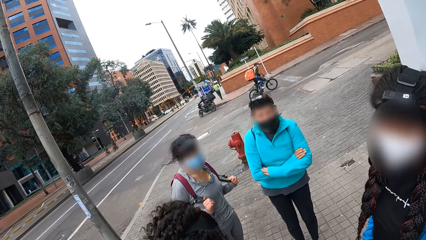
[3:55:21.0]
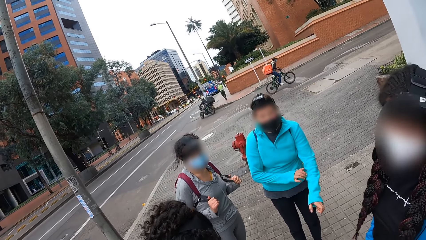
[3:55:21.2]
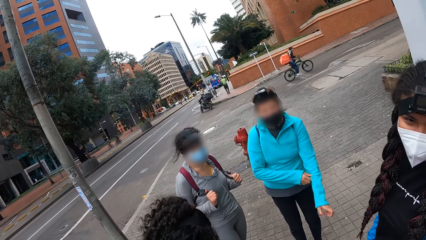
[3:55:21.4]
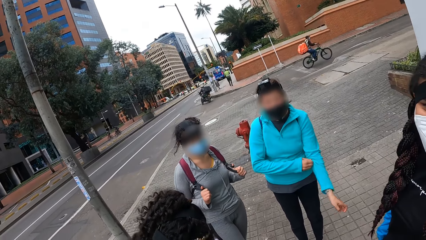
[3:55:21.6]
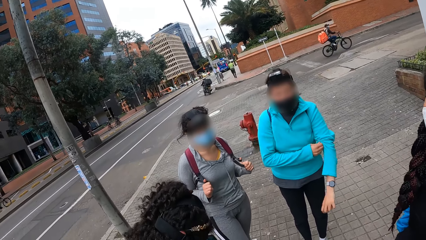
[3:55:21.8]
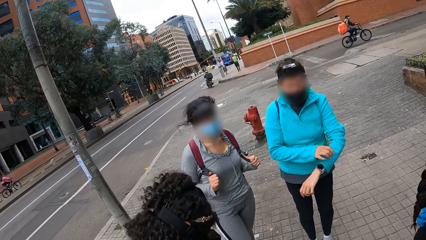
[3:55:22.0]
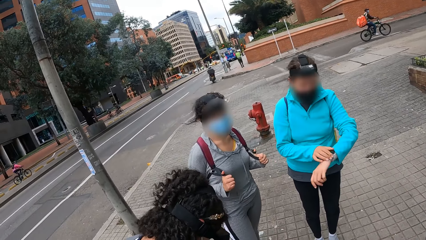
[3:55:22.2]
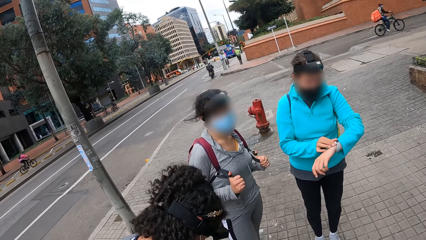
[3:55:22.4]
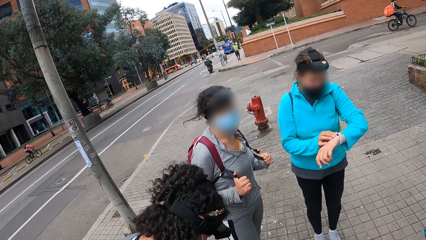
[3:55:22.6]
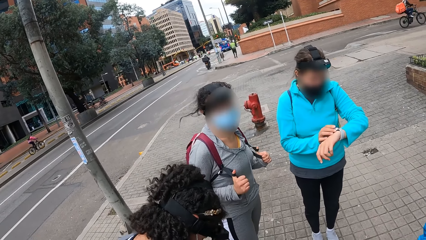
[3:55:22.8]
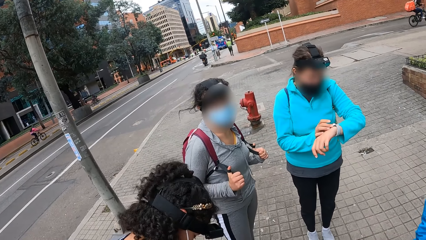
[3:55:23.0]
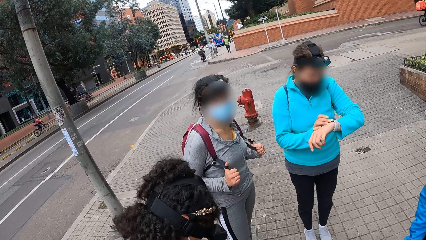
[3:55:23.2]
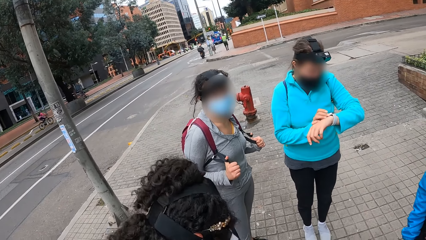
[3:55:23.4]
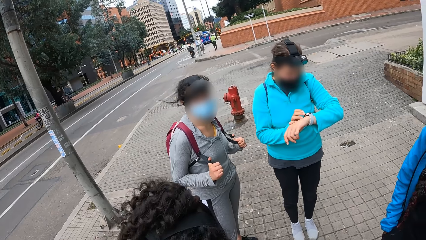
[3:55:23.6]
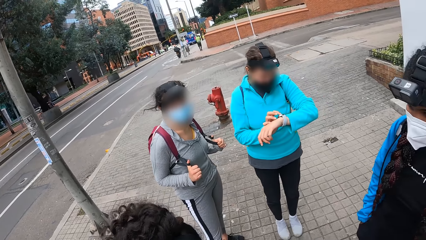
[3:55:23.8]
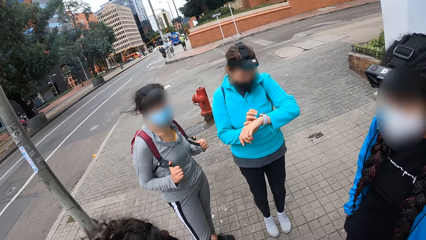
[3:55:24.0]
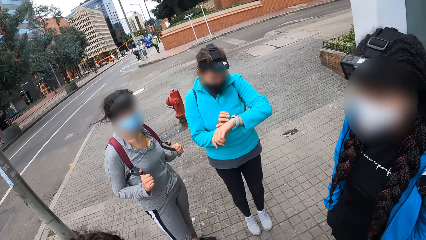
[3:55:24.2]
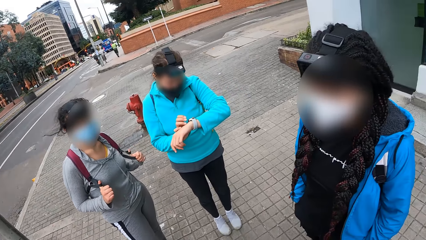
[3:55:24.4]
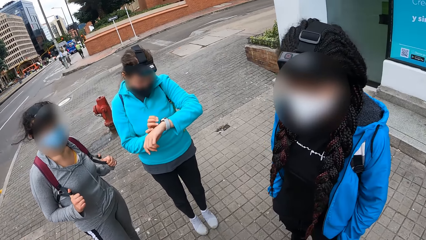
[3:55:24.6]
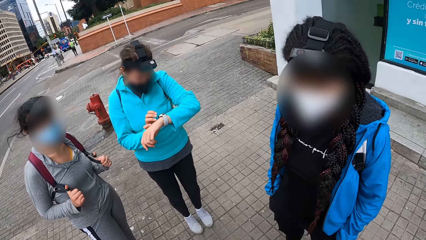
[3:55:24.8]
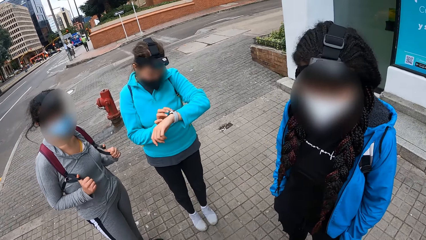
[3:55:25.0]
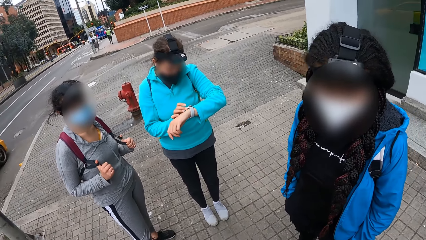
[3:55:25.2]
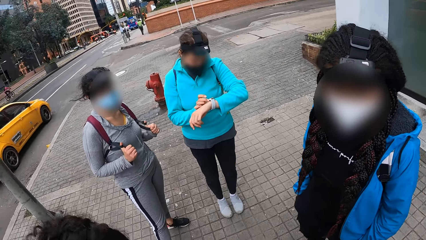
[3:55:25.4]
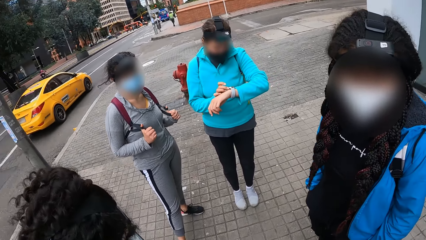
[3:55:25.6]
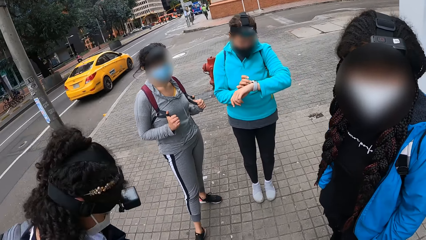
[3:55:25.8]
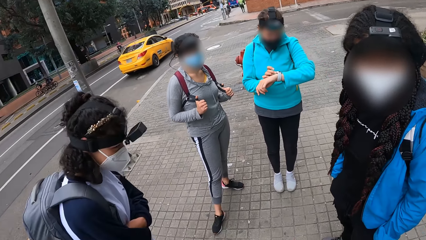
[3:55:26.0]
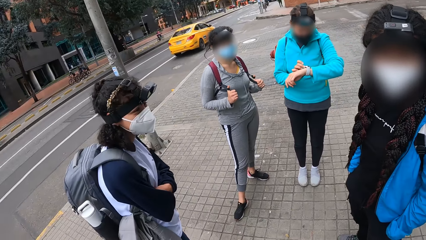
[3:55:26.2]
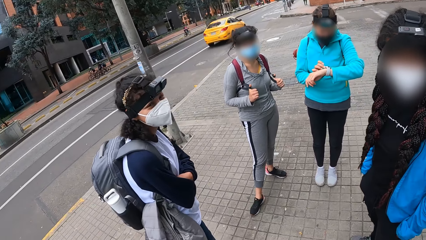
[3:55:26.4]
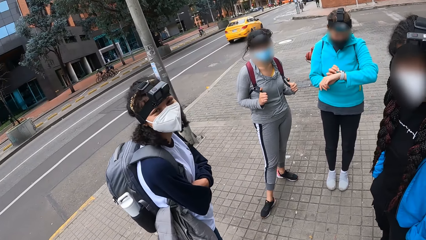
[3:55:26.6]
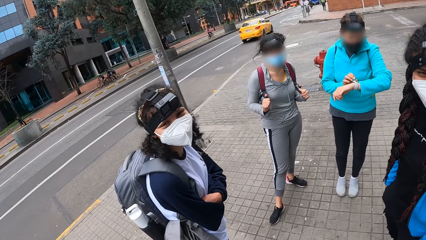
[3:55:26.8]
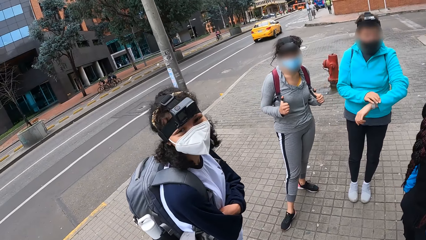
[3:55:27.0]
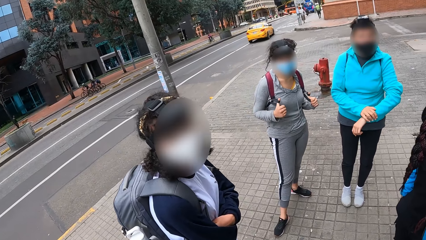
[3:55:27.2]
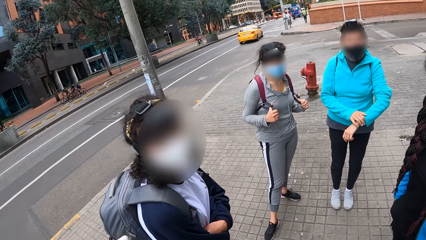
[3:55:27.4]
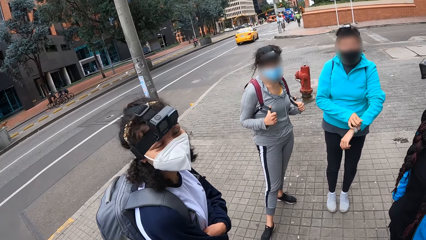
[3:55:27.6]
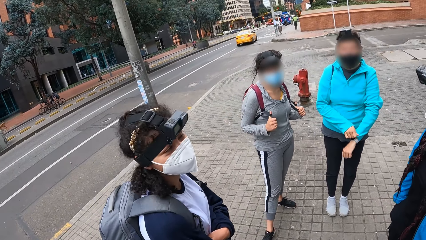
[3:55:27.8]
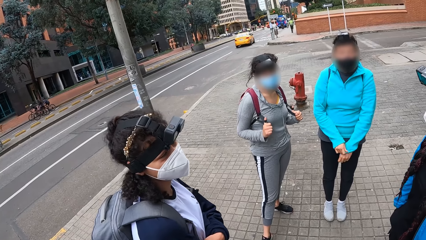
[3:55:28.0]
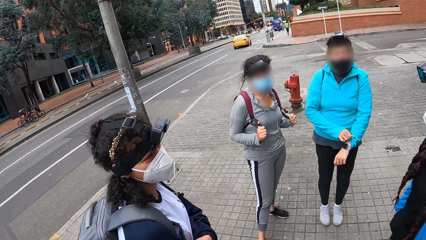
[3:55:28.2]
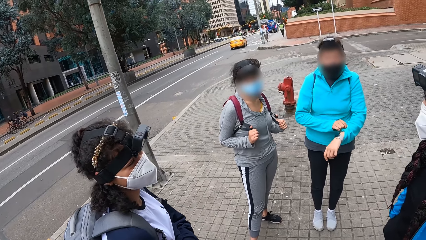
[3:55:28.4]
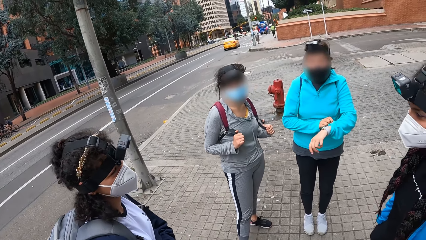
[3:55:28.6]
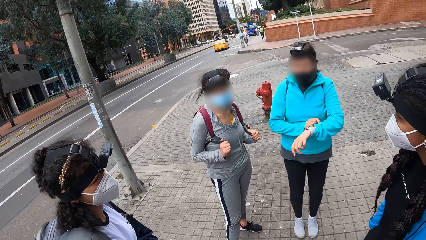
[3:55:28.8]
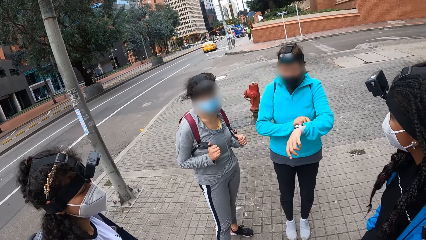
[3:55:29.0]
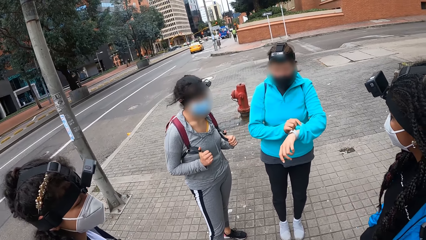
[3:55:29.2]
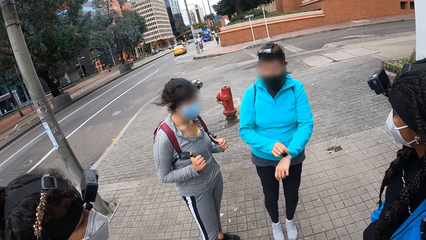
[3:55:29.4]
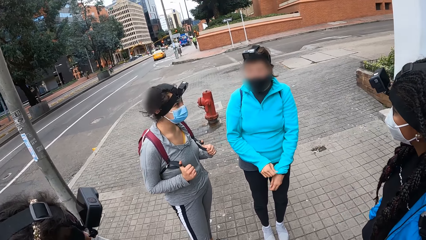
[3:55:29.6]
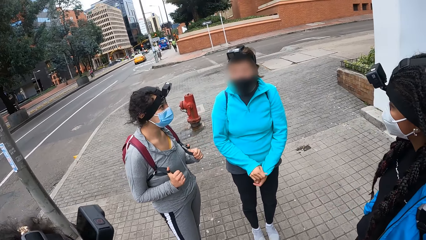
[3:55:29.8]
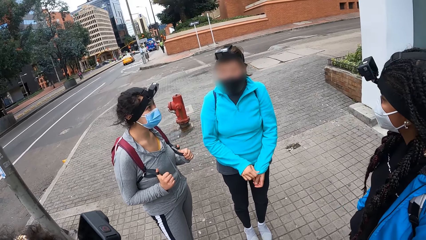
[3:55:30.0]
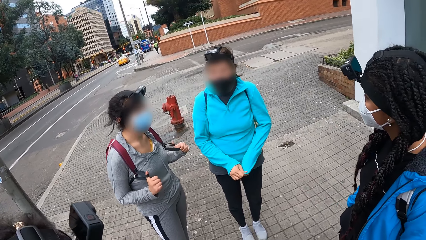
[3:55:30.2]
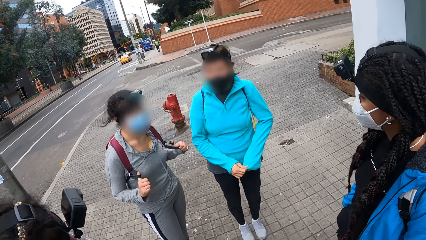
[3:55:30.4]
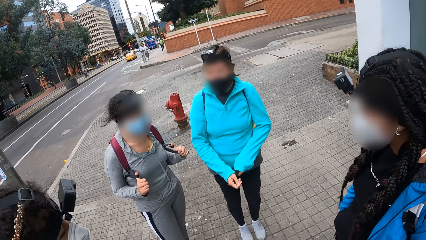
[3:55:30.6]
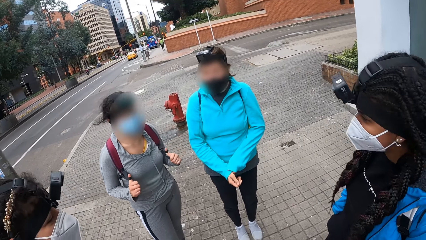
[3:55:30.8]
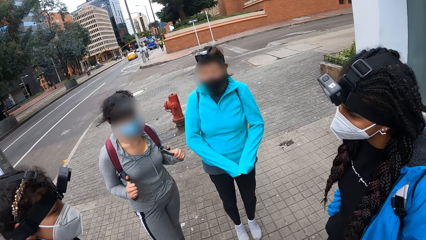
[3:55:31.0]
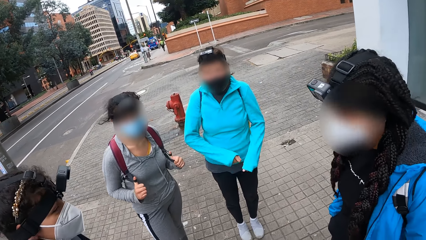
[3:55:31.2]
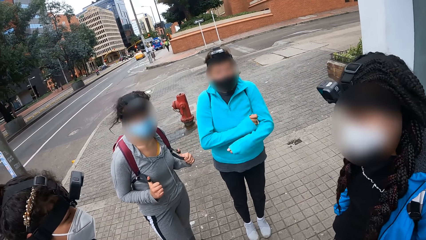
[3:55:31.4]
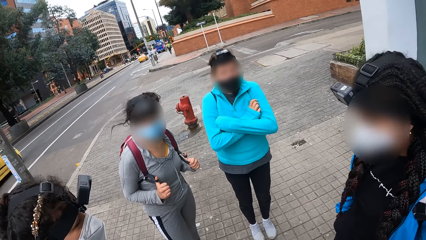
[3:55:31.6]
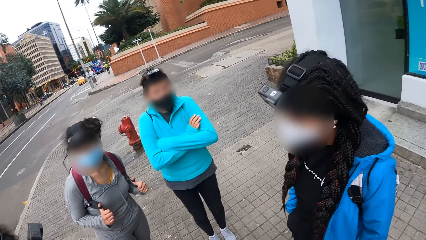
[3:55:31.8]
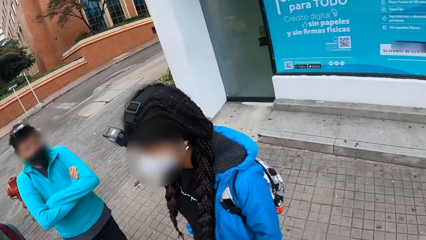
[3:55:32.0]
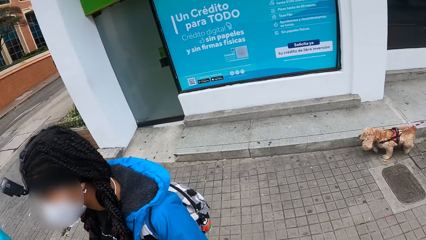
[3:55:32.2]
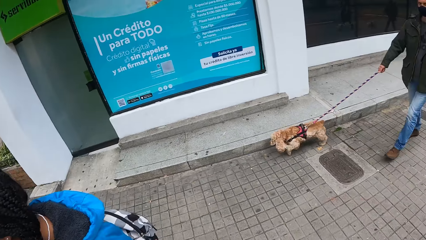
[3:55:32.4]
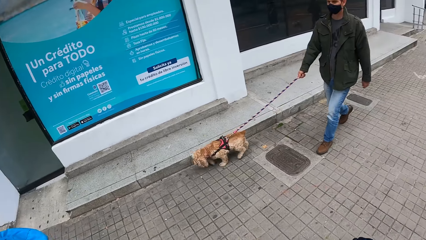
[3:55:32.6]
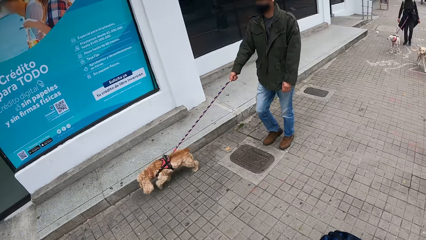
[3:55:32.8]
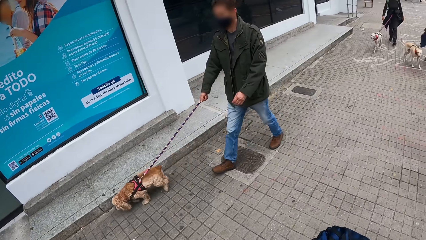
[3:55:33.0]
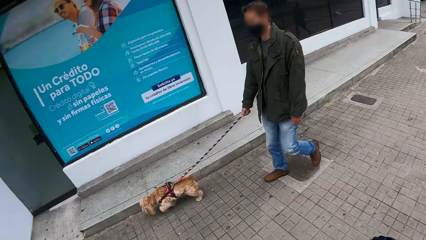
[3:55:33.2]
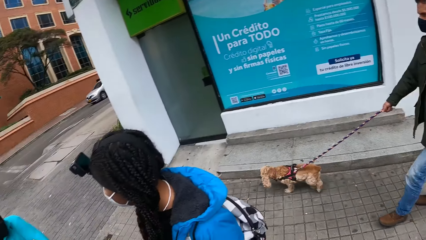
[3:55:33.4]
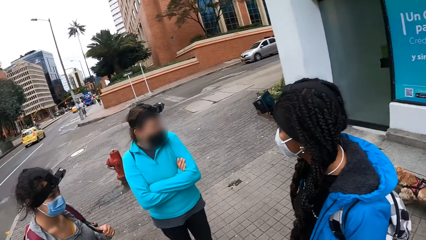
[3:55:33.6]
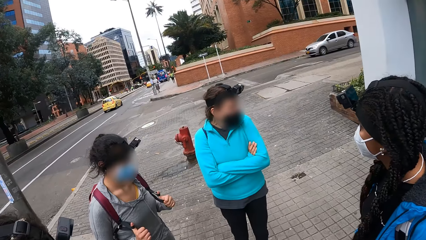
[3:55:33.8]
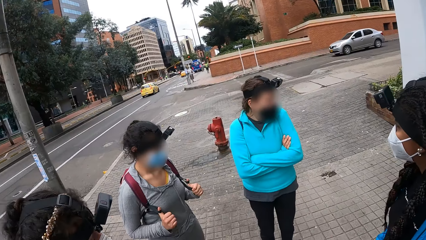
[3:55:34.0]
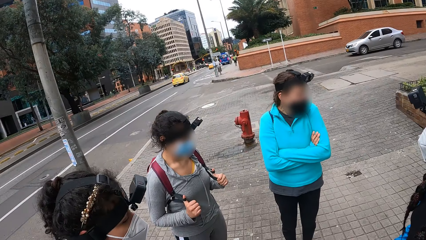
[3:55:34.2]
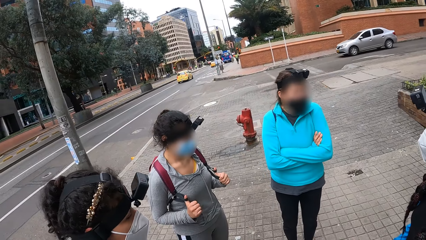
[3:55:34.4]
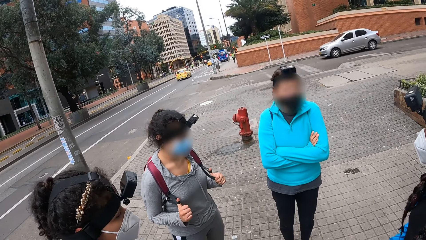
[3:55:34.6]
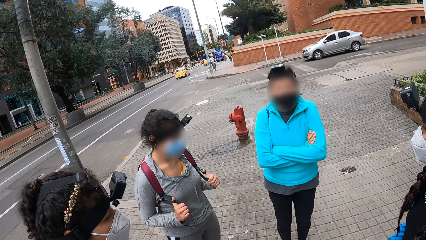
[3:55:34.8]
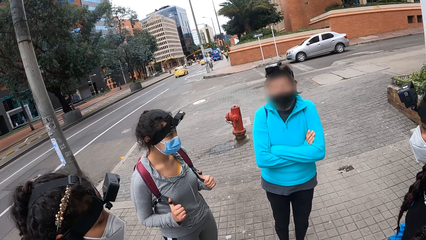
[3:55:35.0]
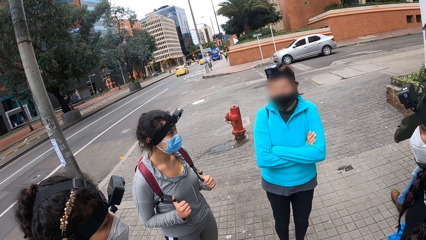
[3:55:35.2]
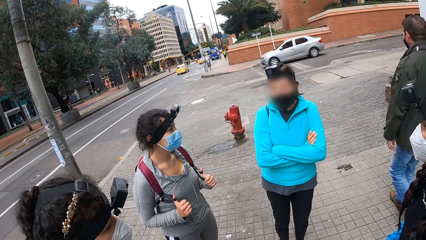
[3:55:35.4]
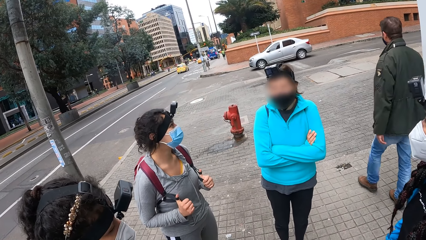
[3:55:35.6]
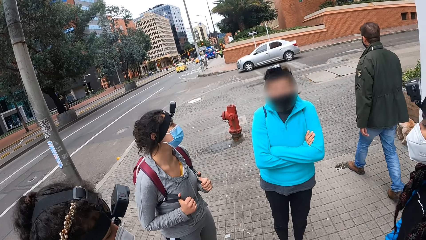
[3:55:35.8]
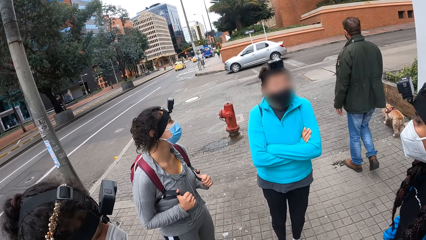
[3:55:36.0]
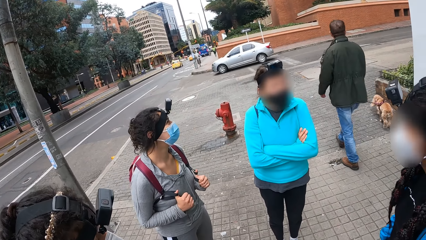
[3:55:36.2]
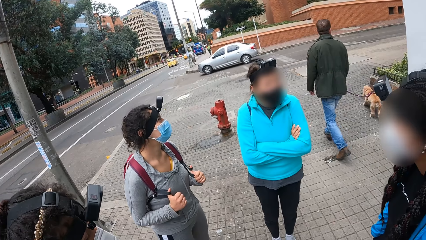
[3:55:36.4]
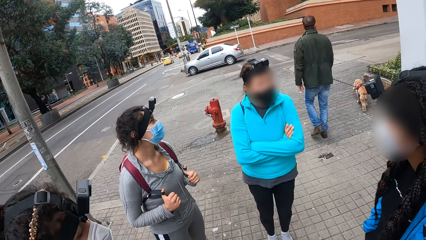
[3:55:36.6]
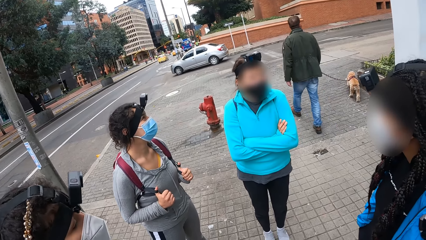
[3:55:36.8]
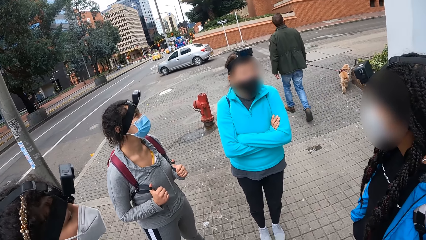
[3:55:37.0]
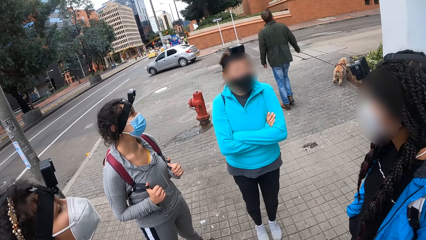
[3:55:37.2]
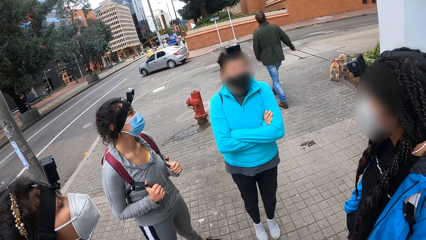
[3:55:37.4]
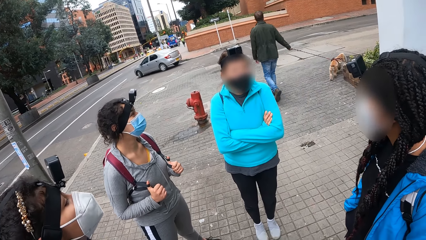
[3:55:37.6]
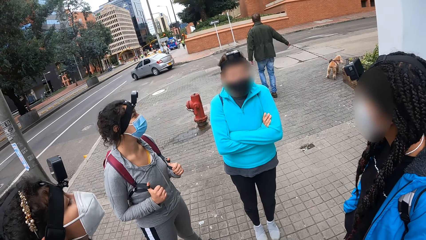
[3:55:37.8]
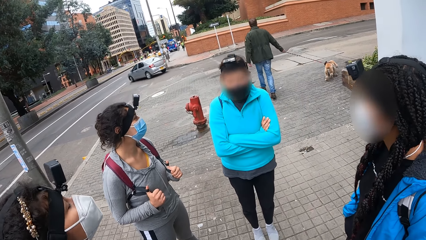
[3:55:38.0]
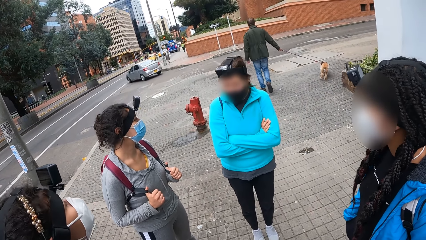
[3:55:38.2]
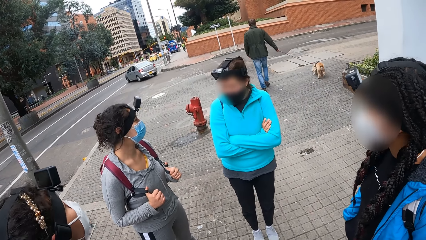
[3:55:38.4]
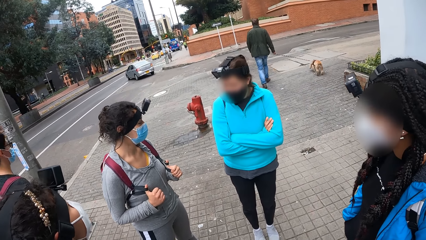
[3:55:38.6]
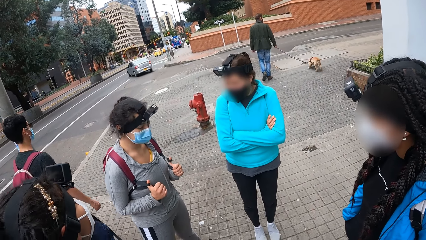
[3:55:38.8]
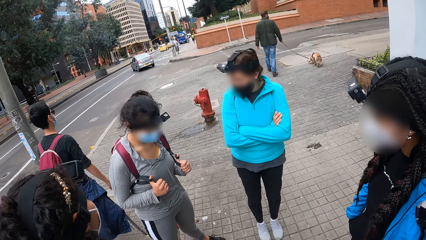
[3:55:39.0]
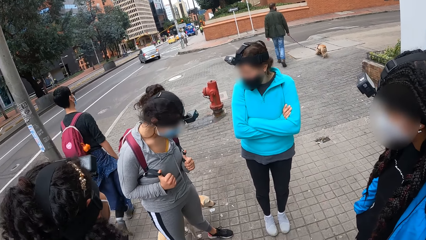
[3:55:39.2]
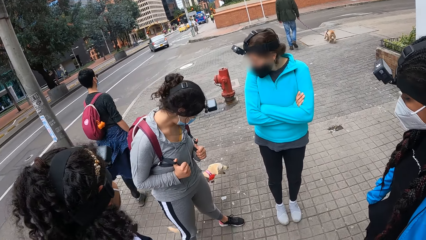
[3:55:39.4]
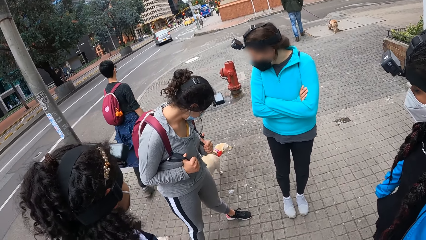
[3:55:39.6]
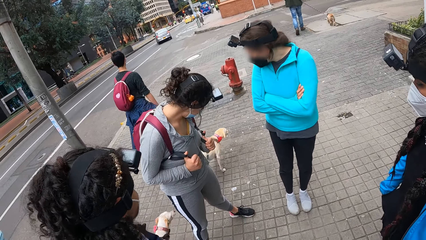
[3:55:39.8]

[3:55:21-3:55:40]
A woman pulls up her left sleeve with her right hand. She touches a wristwatch on her left hand with her right hand, and checks the wristwatch. The camera wearer looks at the colleagues. The woman pulls down her left sleeve with her right hand, and looks at the wrist. The camera wearer looks at a dog. They look at the street.
